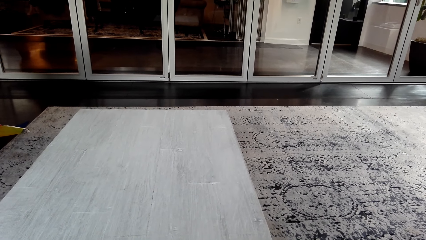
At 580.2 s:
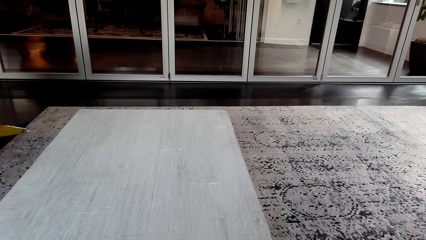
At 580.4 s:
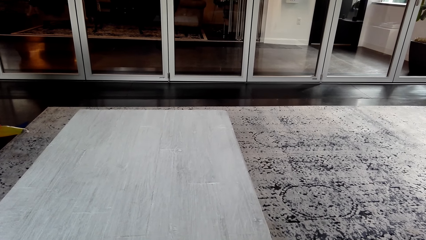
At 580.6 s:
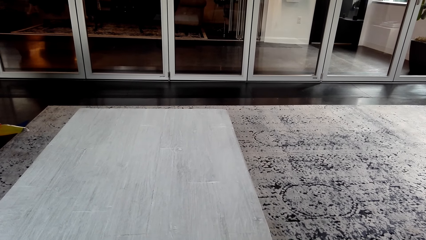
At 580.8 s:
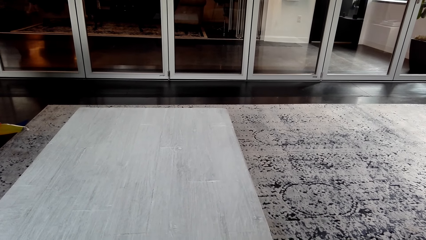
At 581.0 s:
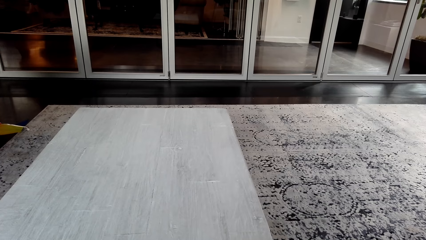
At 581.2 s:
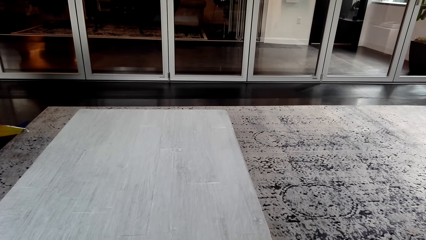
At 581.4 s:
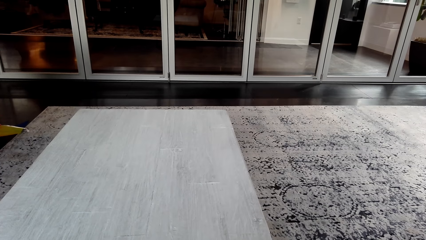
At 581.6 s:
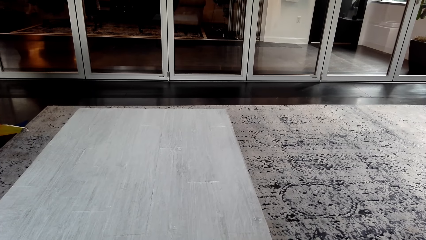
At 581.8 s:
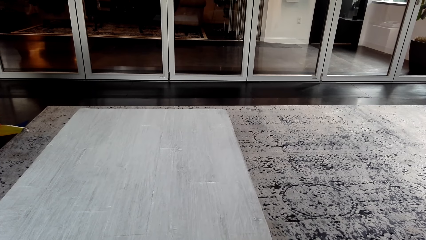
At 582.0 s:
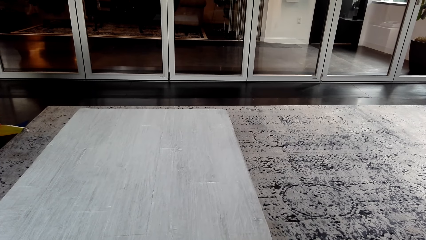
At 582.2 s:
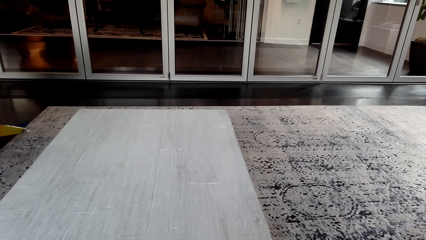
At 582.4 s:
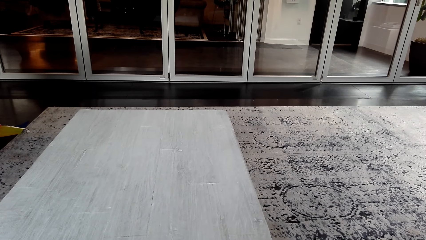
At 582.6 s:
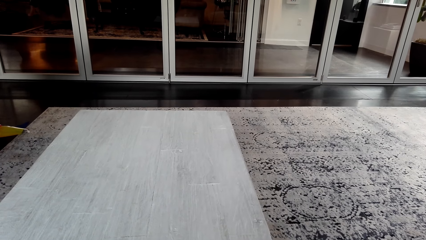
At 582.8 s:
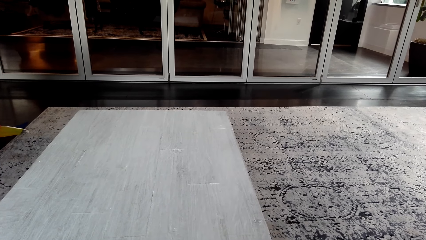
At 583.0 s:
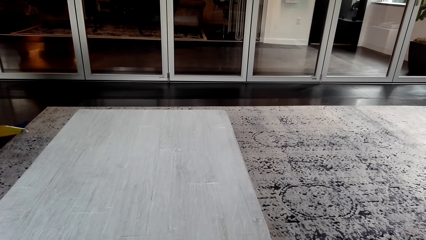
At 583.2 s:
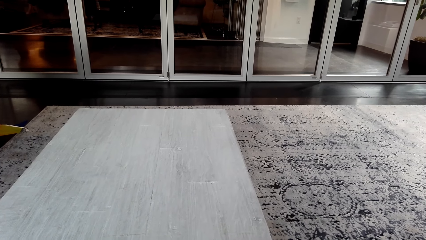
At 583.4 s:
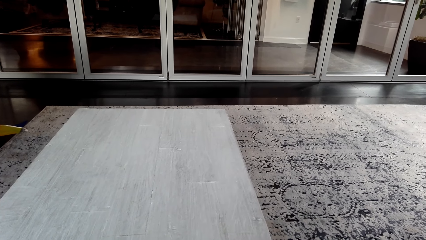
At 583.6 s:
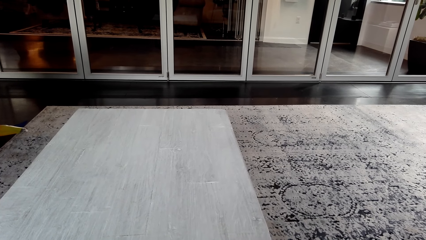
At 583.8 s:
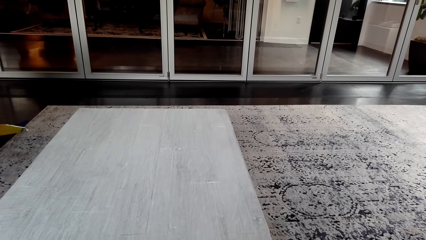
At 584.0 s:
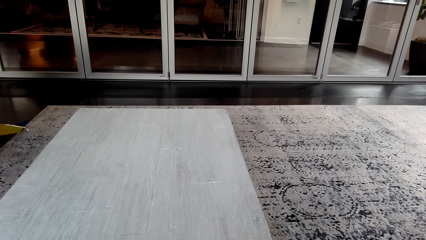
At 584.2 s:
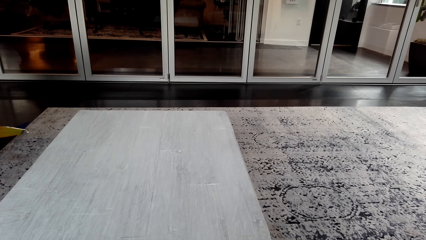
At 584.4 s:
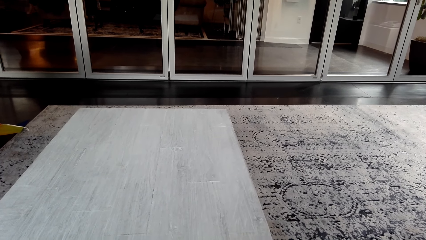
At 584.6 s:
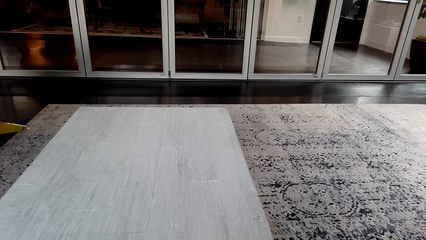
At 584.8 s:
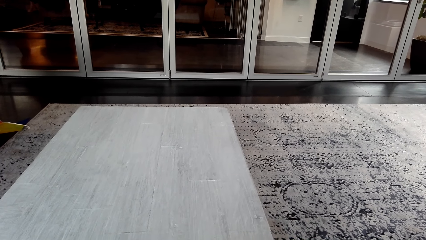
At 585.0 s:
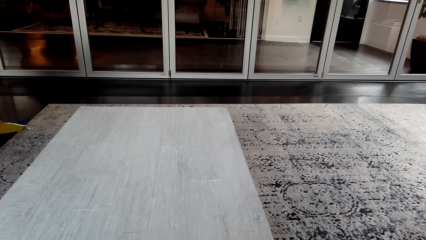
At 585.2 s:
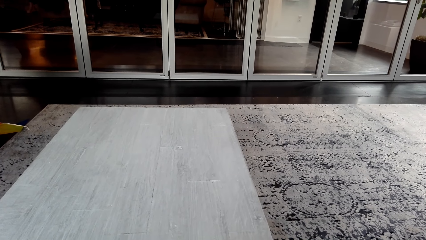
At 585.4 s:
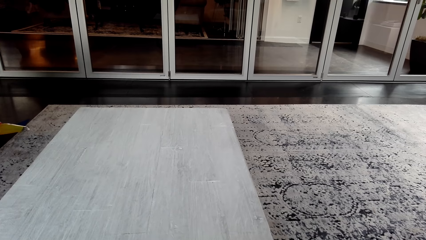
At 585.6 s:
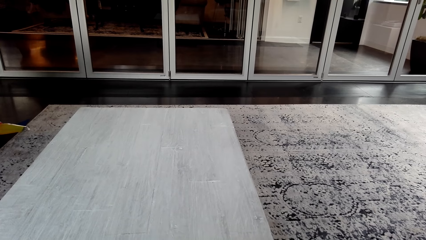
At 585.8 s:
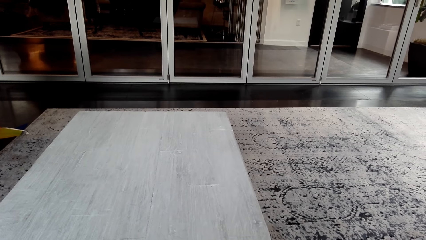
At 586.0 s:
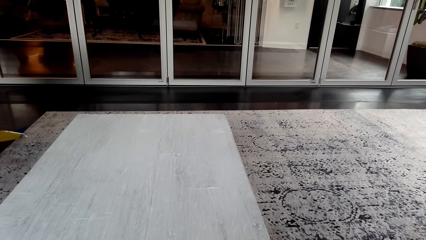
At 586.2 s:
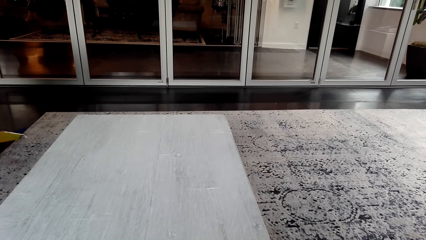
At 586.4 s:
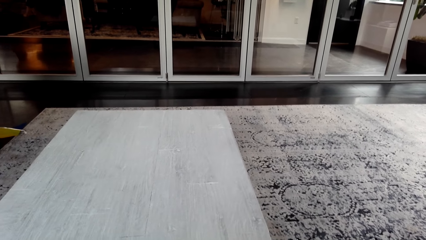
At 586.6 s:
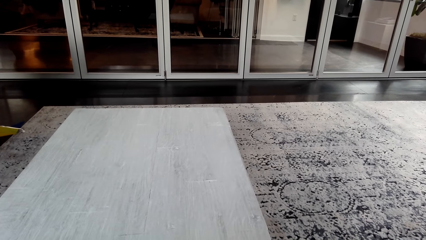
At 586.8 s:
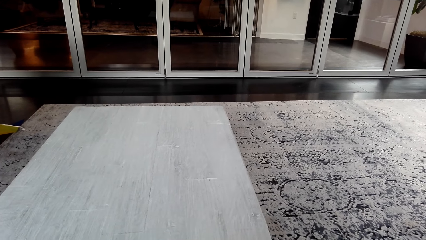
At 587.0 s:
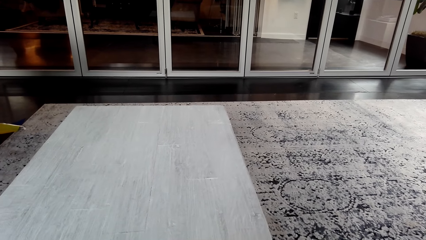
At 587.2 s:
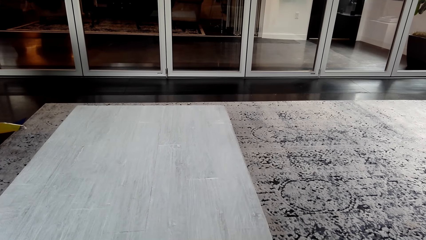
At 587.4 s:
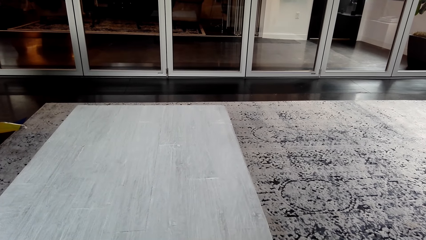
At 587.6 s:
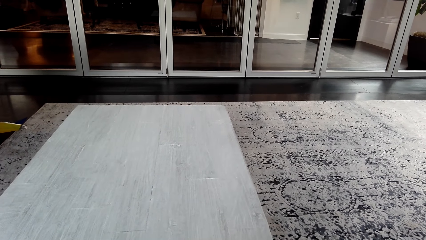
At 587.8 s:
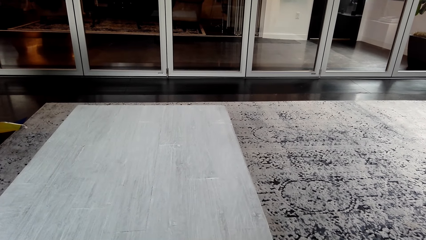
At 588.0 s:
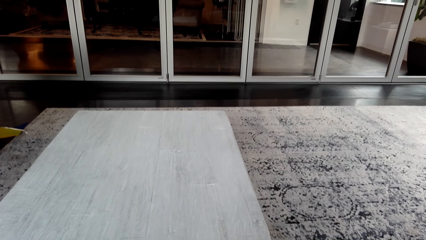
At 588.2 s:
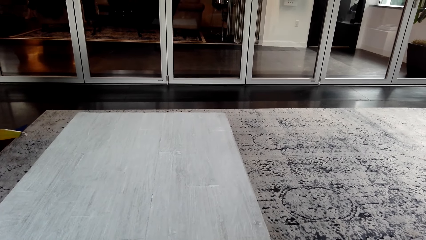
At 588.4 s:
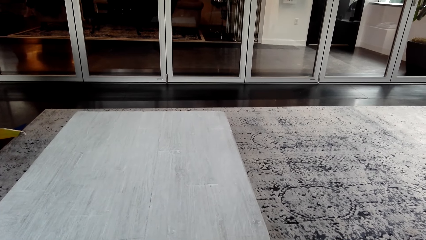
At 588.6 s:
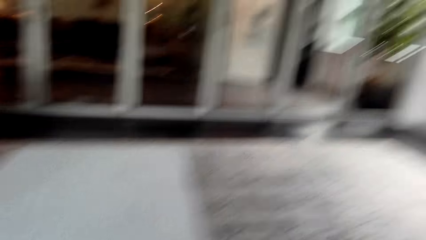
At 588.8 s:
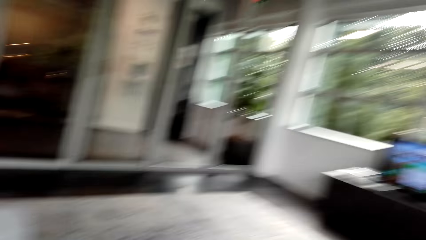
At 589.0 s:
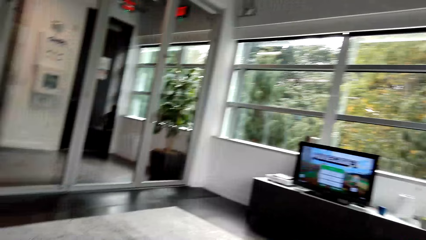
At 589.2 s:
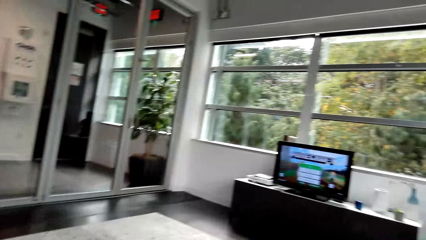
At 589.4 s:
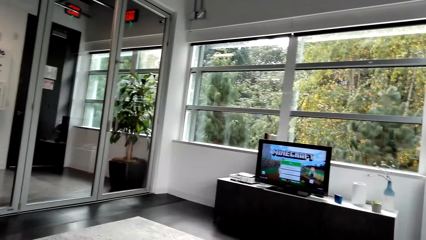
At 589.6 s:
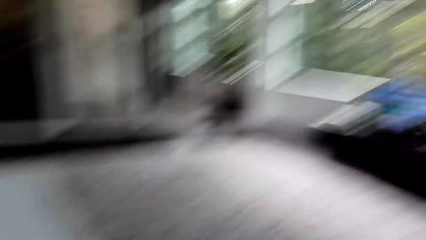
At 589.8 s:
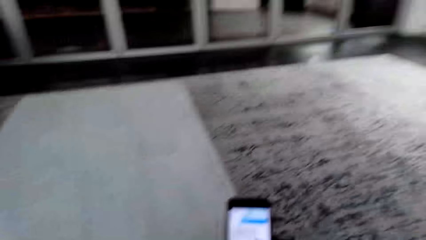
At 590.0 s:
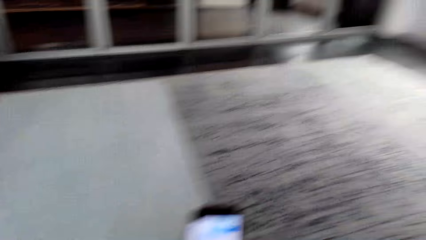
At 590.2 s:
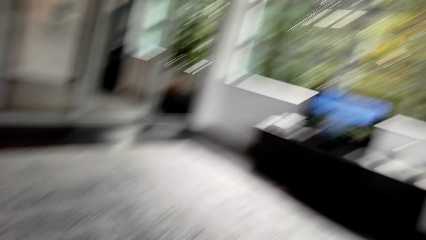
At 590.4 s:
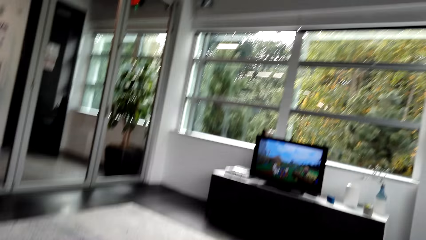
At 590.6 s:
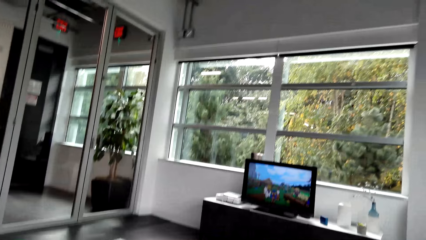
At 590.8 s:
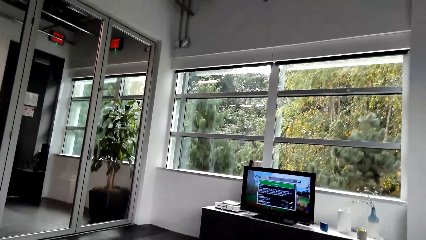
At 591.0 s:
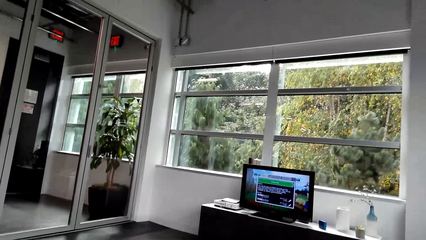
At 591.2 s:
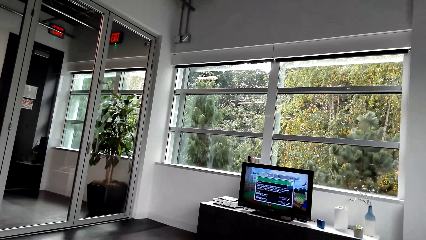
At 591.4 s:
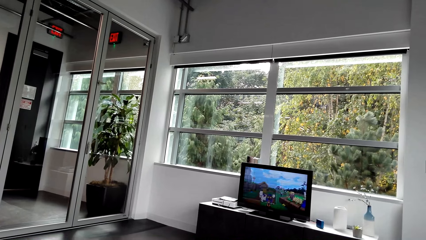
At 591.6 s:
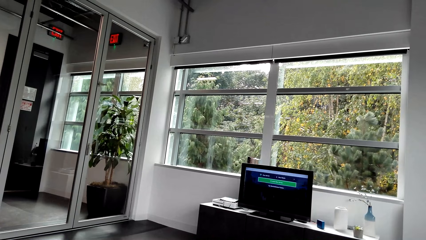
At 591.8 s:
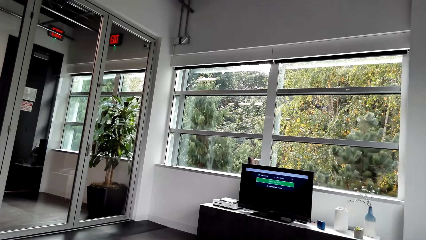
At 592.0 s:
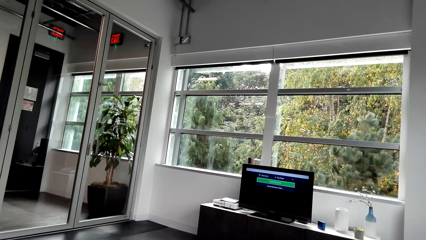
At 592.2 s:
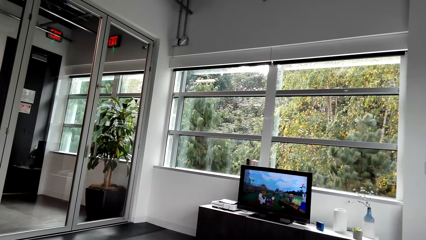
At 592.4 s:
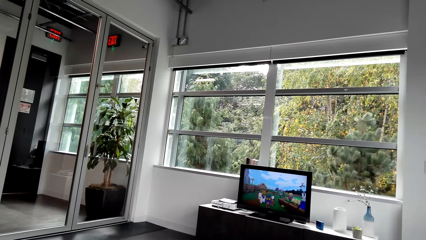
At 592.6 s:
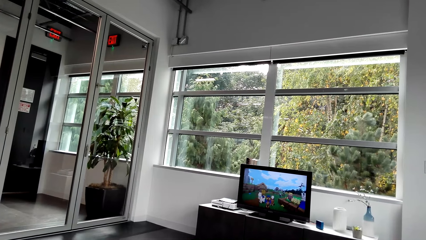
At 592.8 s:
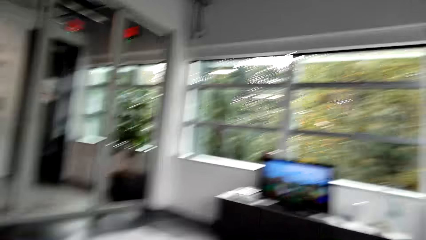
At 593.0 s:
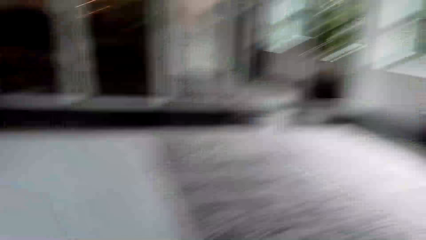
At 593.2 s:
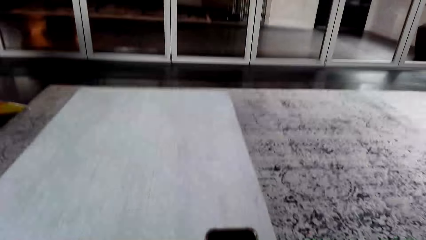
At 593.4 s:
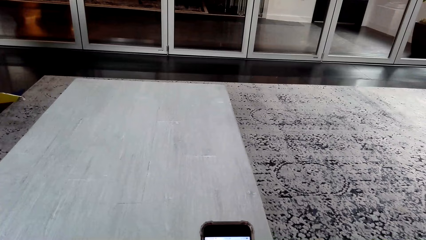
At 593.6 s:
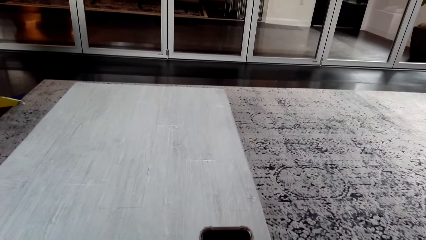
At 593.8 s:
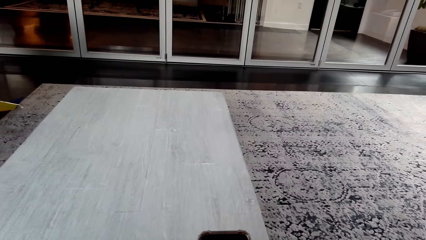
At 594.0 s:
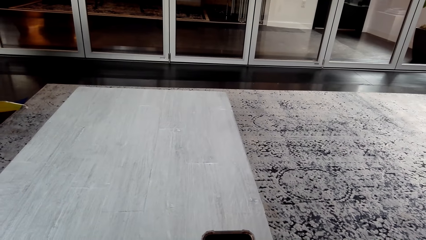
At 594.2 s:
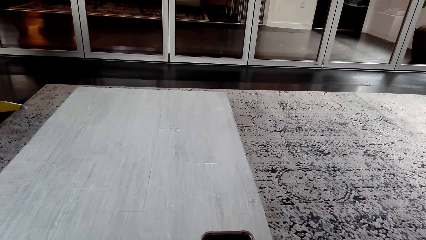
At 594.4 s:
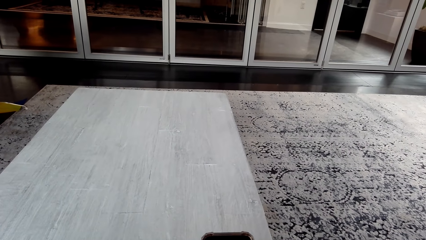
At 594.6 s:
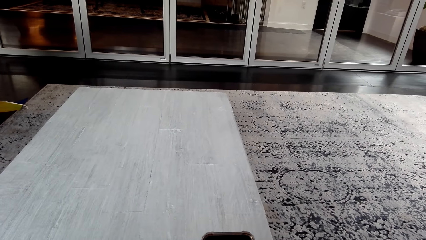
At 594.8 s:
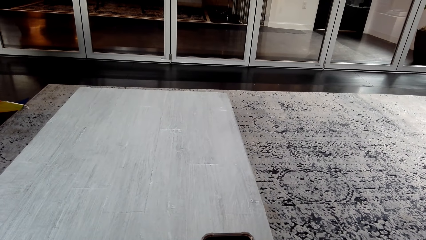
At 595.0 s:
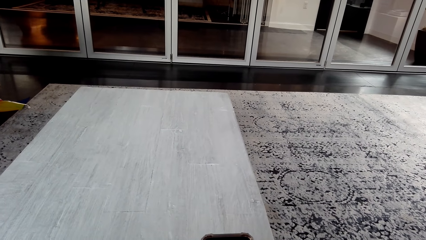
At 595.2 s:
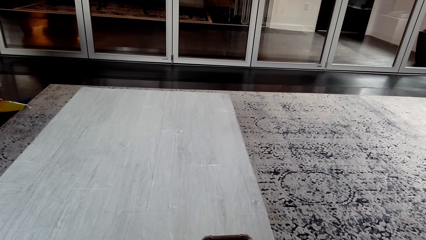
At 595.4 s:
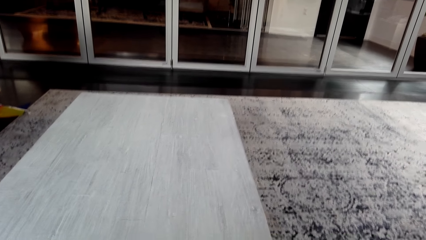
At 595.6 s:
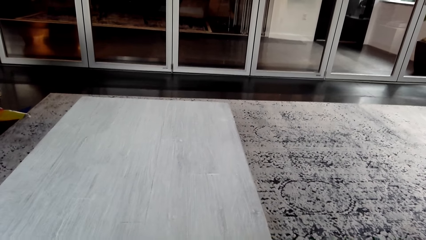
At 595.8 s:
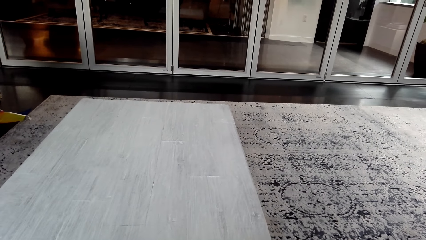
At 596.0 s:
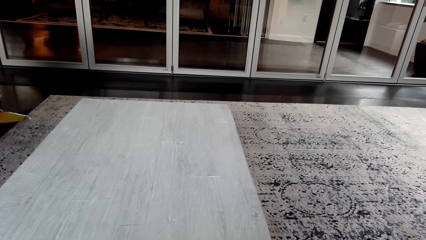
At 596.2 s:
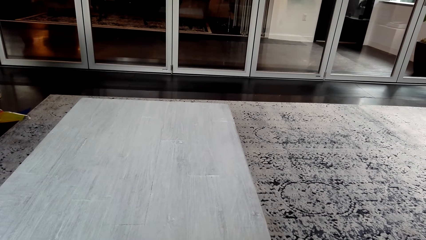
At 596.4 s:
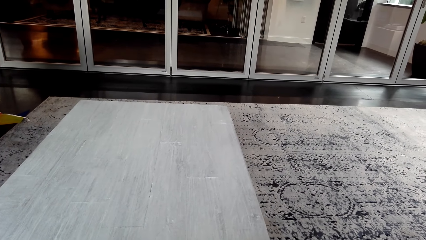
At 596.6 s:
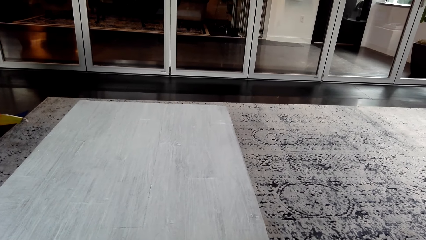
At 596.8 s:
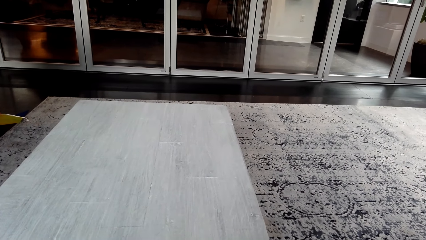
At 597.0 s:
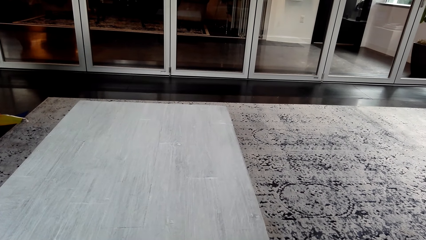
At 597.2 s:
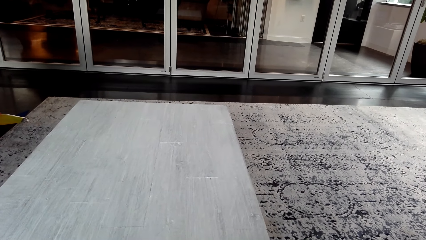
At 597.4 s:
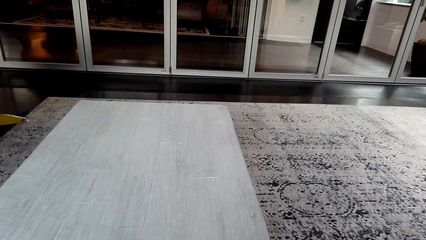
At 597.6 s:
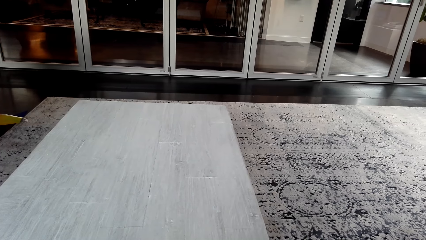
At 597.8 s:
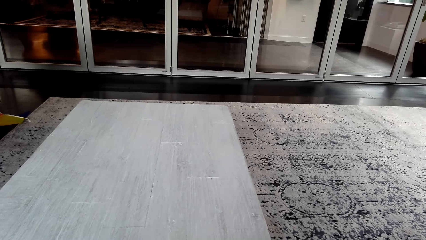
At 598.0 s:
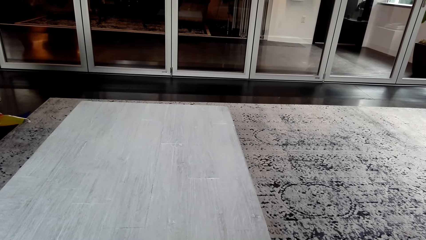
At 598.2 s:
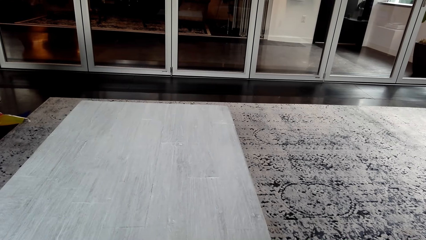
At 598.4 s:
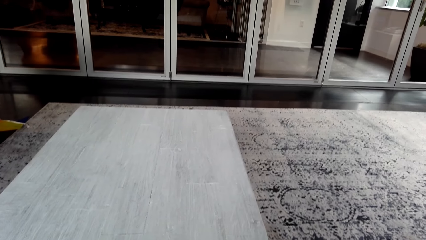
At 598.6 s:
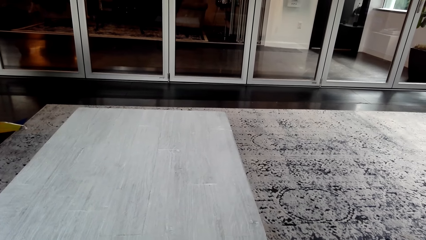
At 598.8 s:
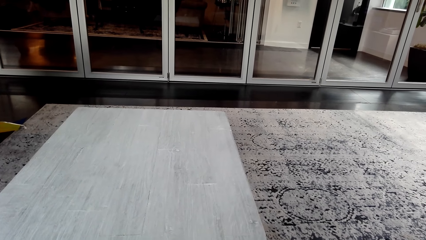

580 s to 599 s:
The camera wearer operates a television. They use a phone.
